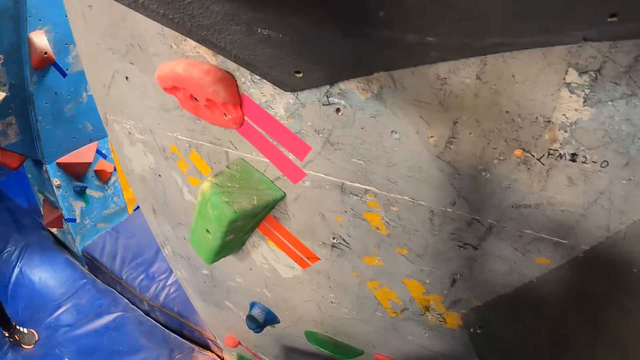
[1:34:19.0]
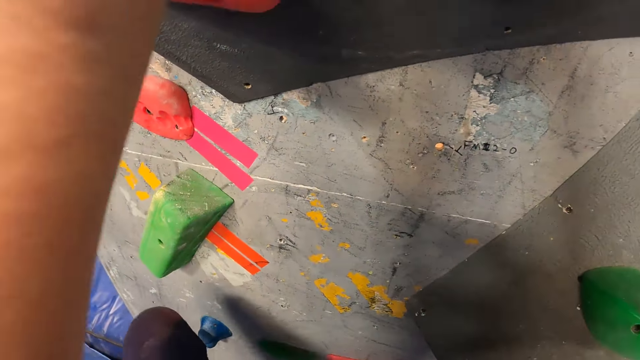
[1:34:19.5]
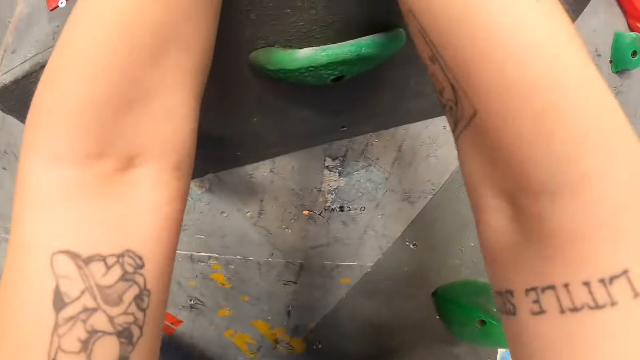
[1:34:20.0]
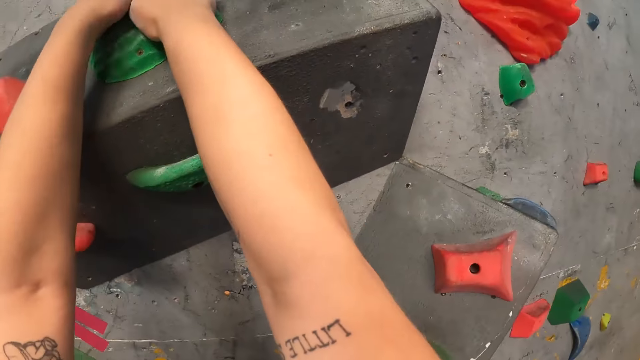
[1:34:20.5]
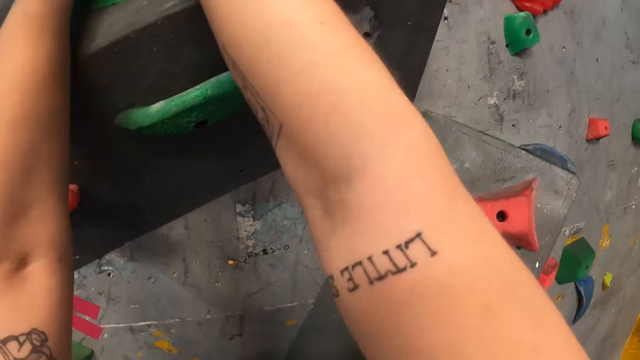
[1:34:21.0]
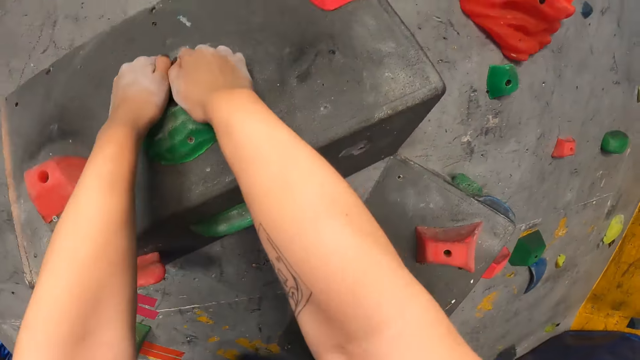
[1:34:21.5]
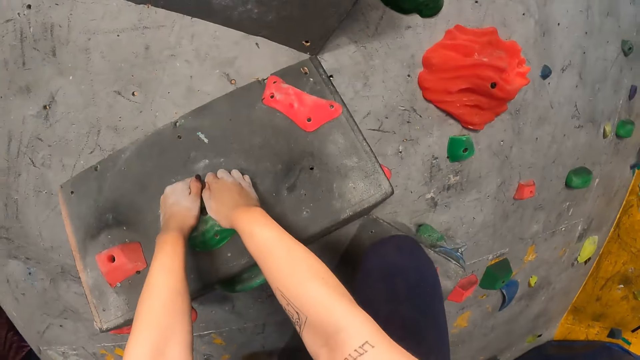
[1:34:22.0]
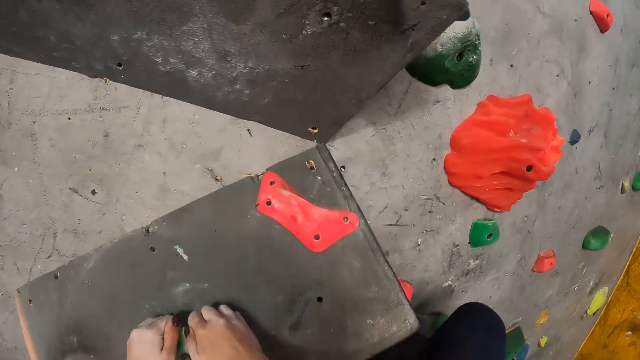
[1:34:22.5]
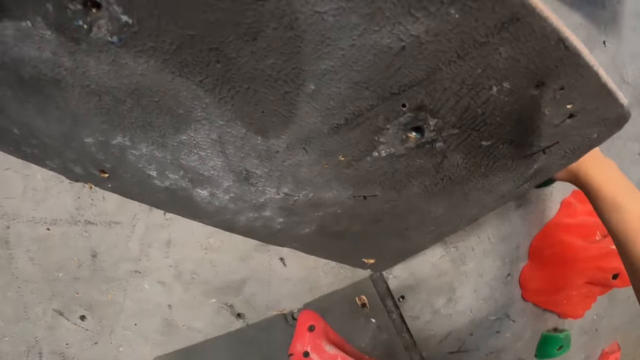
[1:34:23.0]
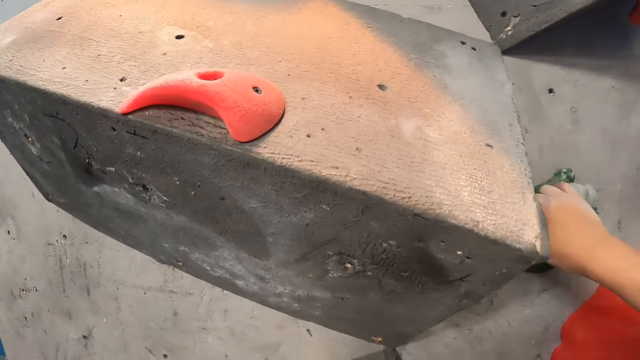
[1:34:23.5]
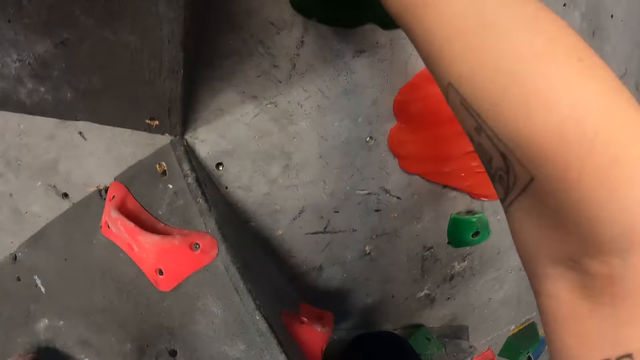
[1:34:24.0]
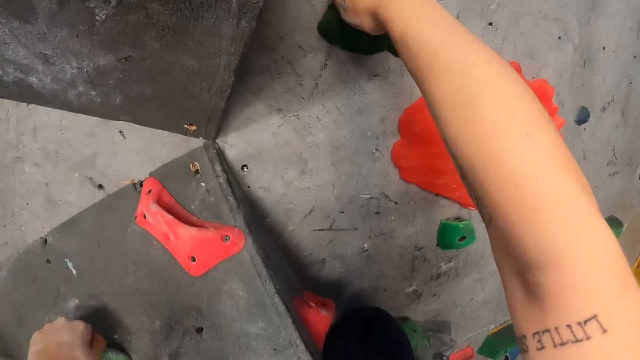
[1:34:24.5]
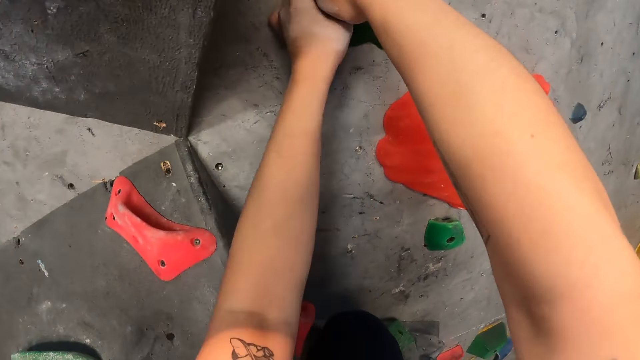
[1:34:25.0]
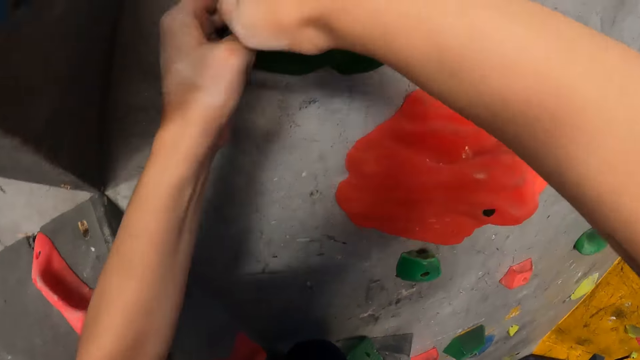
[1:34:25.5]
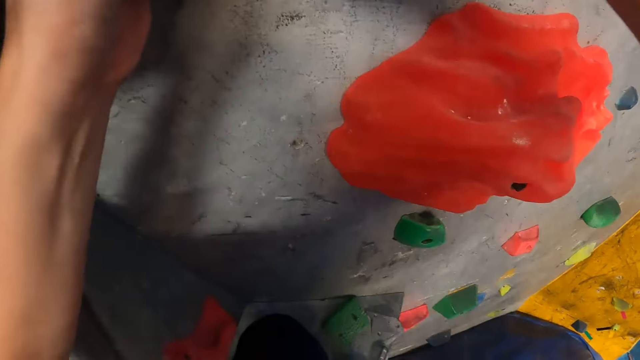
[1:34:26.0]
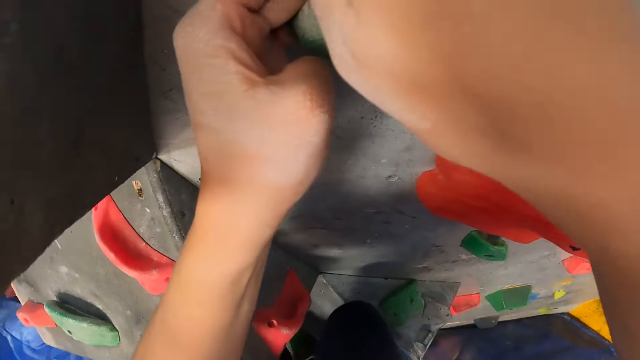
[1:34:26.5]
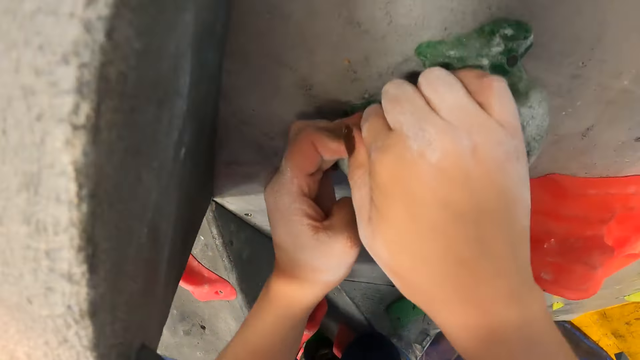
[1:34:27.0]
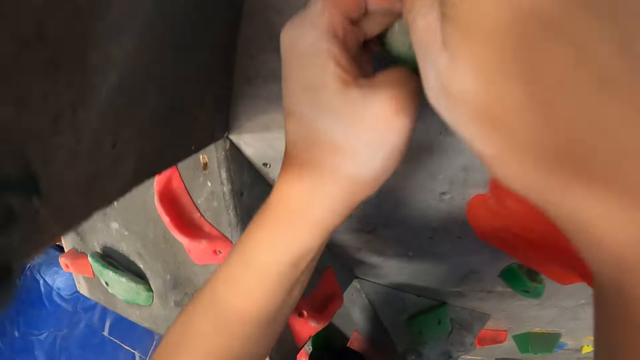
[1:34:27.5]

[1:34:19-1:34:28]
The camera wearer climbs the climbing rock.

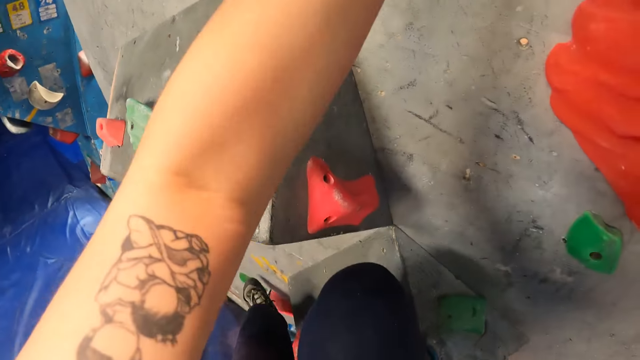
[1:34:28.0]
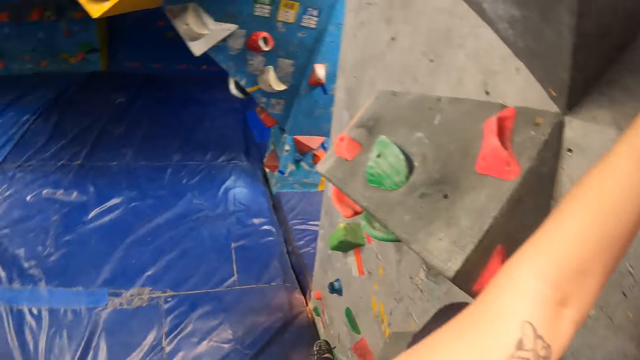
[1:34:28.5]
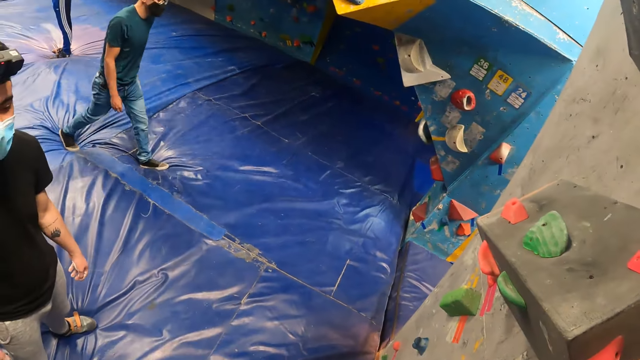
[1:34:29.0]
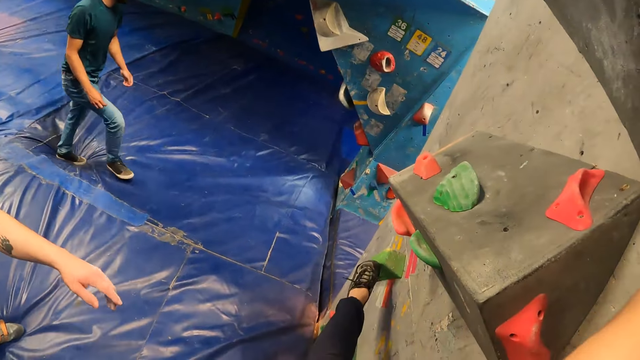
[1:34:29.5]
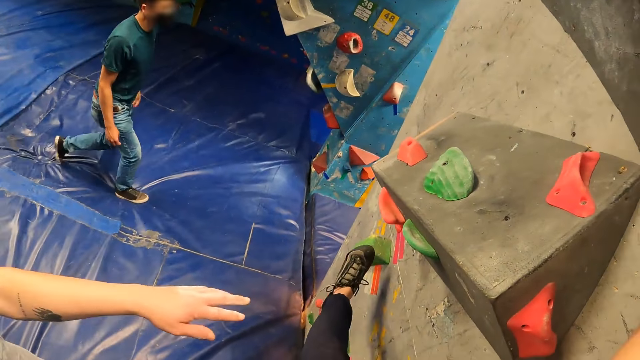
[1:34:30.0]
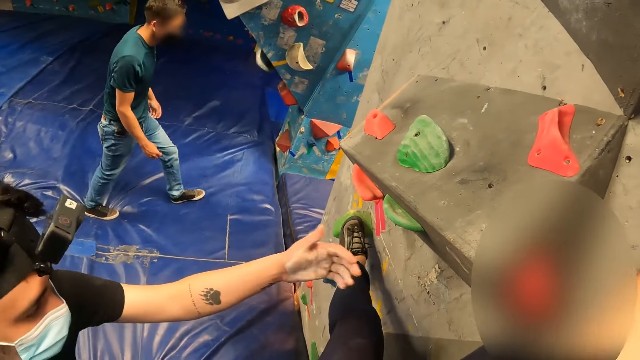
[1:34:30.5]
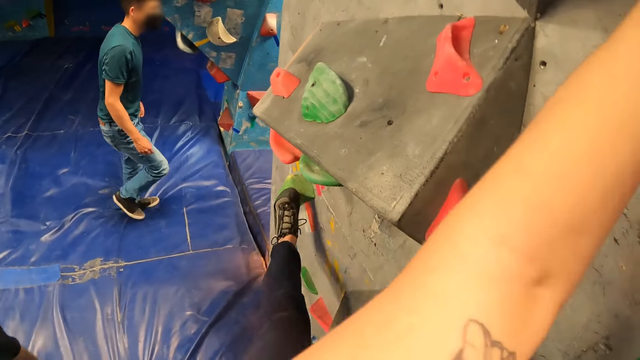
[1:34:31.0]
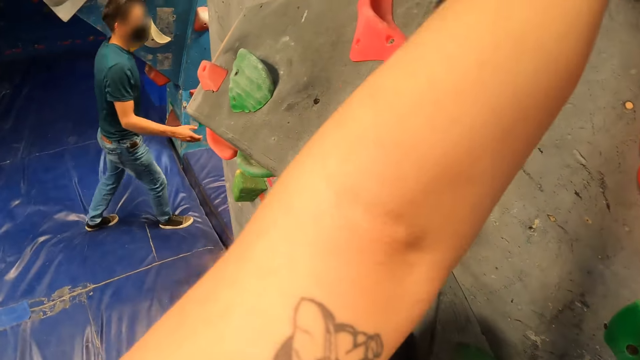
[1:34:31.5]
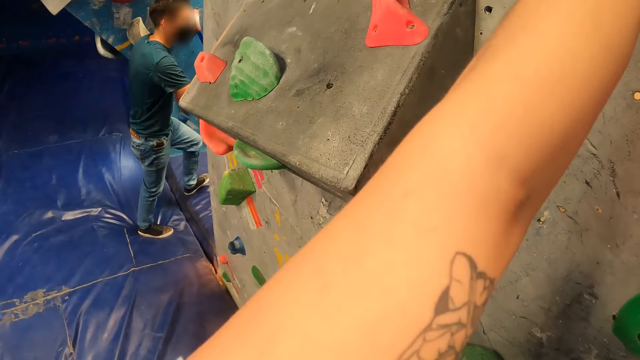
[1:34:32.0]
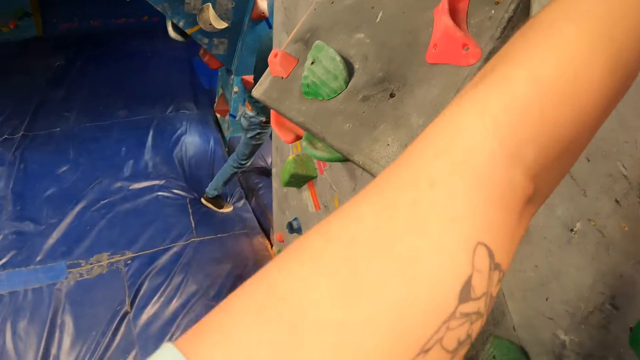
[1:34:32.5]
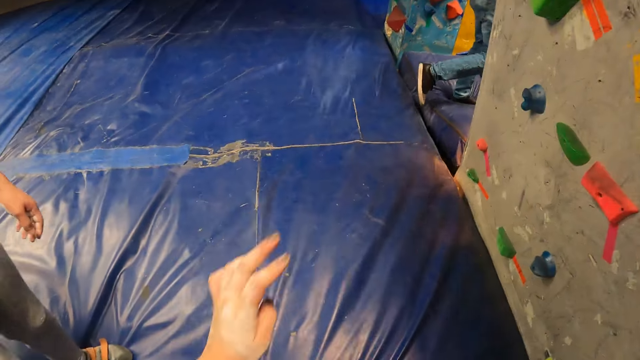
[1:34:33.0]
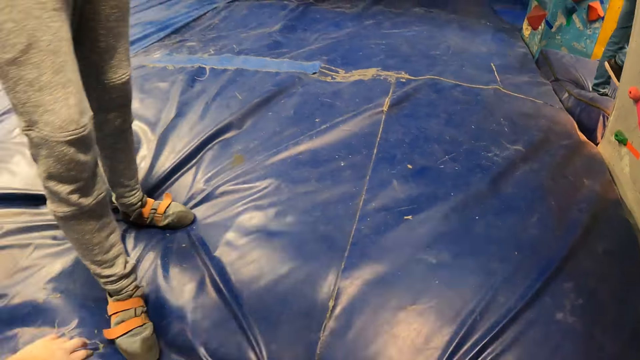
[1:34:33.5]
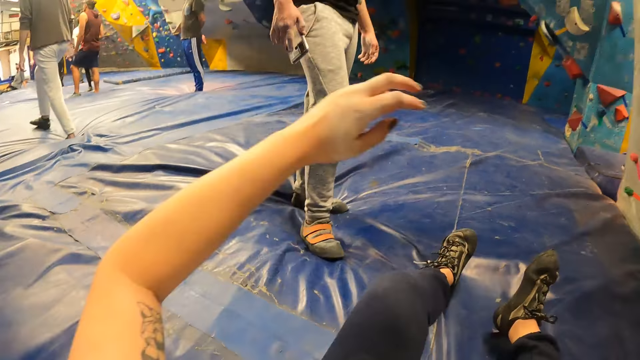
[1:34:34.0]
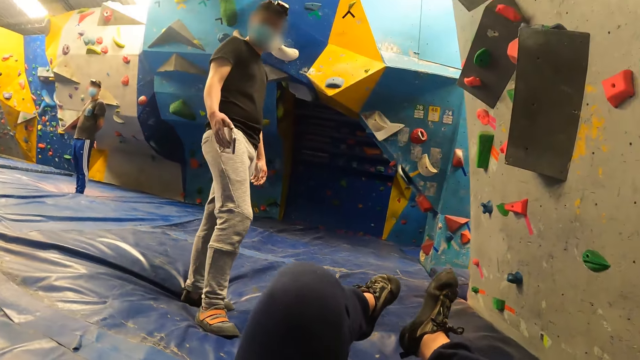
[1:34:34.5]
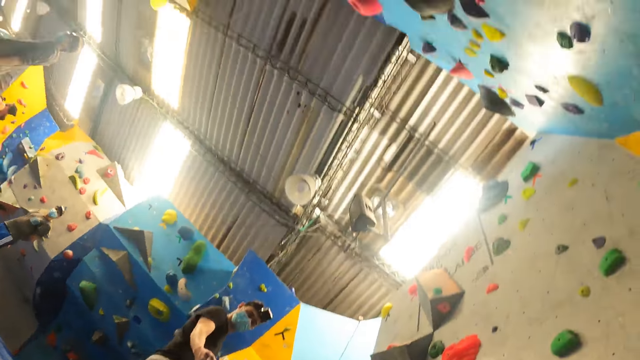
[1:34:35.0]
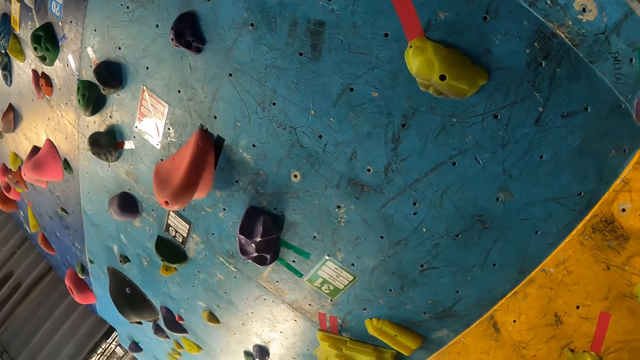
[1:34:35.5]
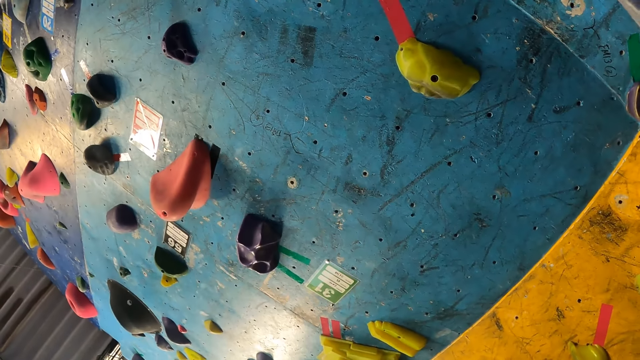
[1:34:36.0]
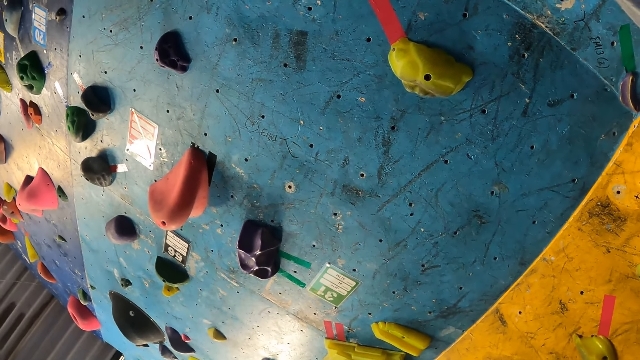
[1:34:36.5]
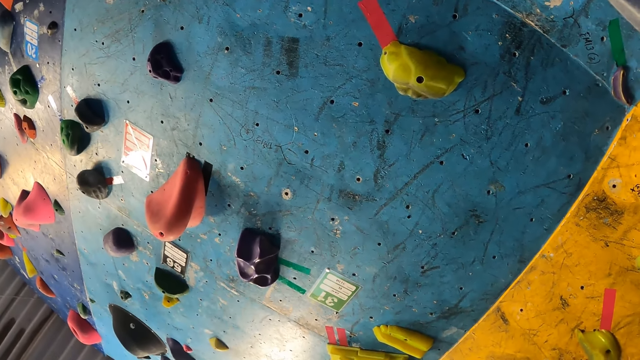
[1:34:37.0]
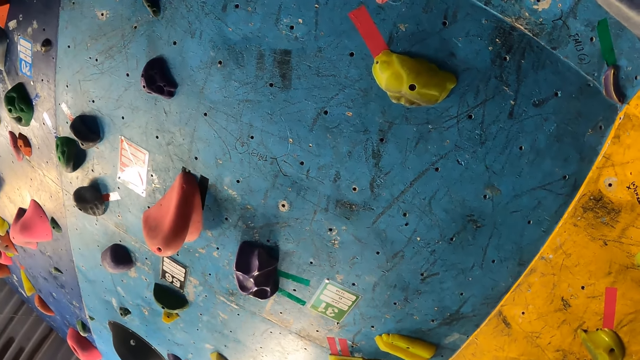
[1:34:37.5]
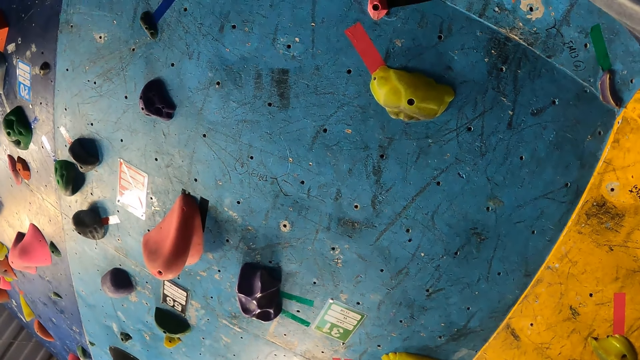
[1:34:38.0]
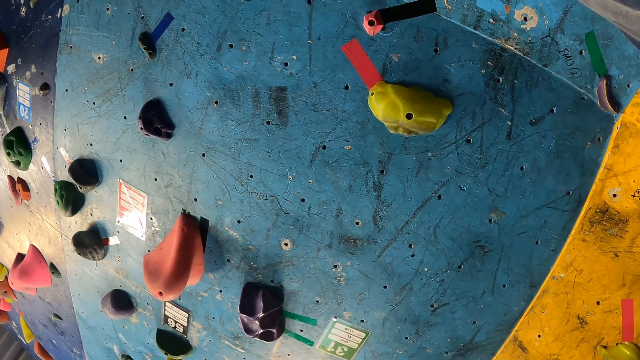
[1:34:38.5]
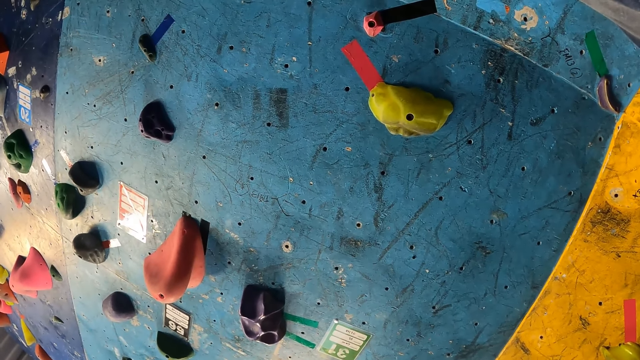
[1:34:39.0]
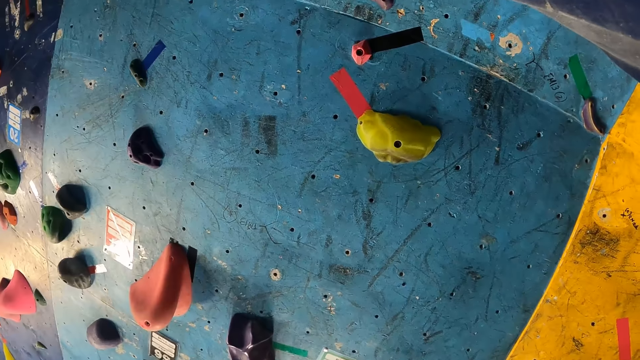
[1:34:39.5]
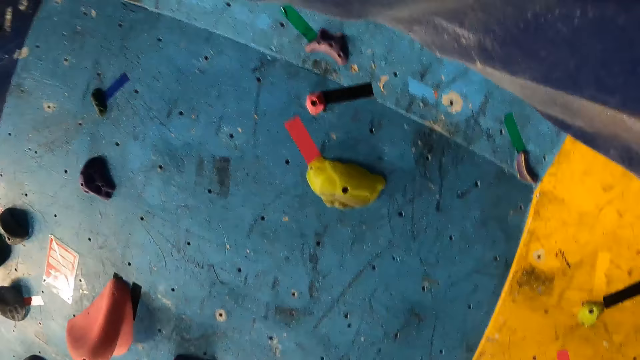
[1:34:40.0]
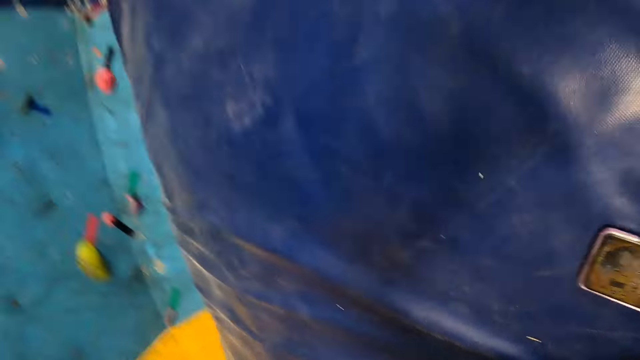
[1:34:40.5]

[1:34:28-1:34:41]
The camera wearer steps on the climbing rock. A man enters a room. The camera wearer jumps from the climbing rock. She falls from the climbing wall on the bouncing mat. She folds her knees.
